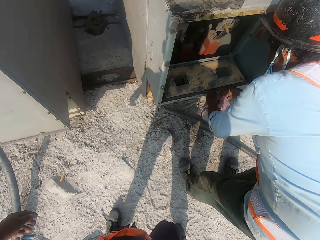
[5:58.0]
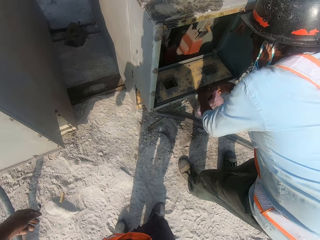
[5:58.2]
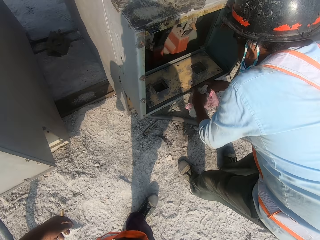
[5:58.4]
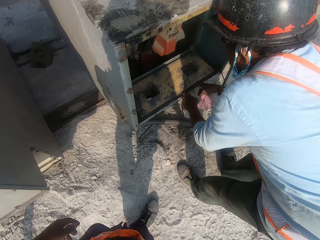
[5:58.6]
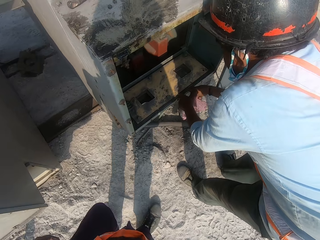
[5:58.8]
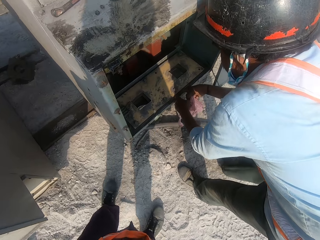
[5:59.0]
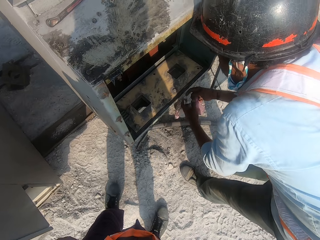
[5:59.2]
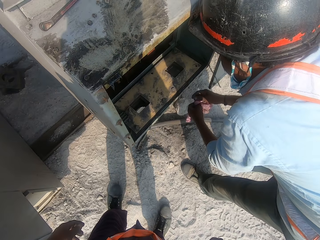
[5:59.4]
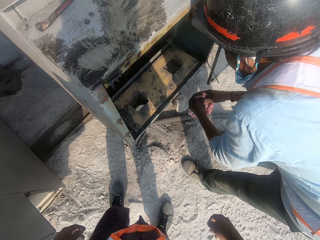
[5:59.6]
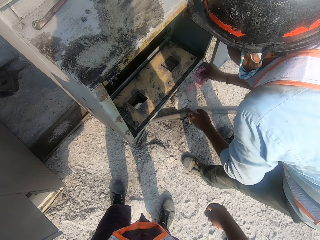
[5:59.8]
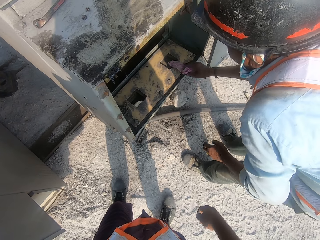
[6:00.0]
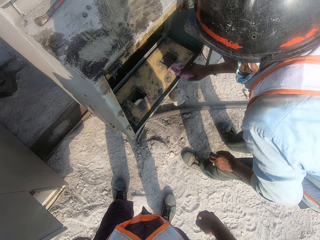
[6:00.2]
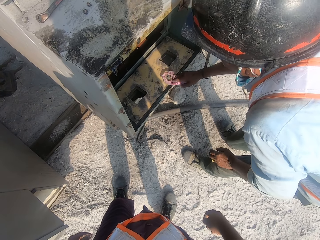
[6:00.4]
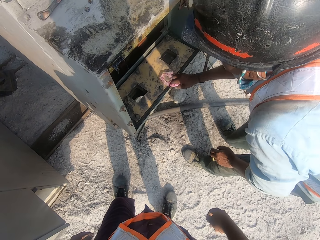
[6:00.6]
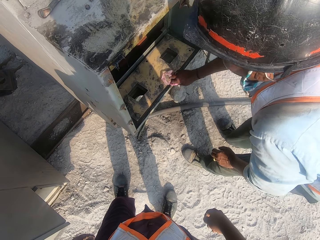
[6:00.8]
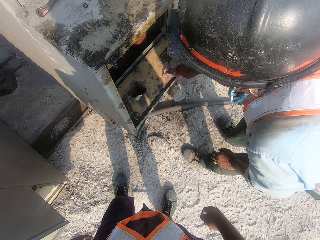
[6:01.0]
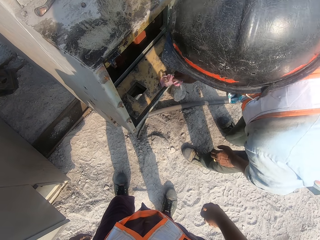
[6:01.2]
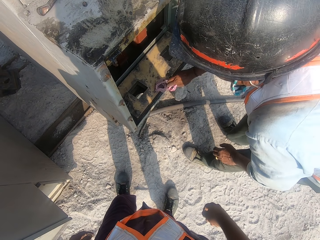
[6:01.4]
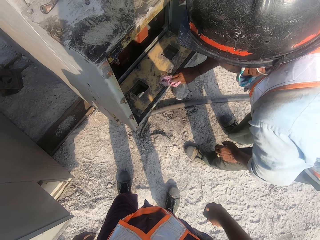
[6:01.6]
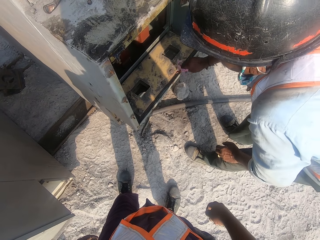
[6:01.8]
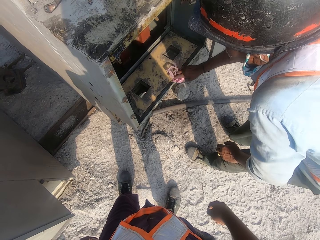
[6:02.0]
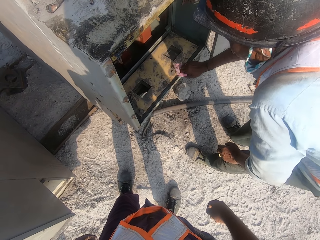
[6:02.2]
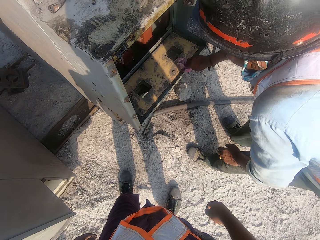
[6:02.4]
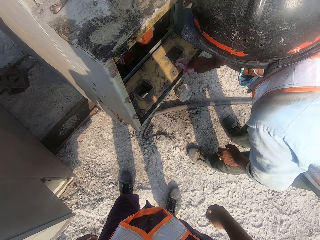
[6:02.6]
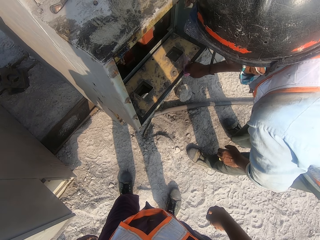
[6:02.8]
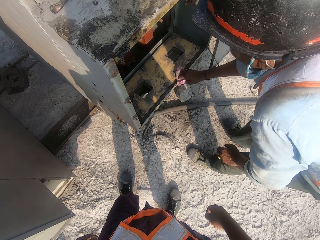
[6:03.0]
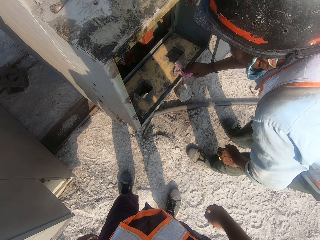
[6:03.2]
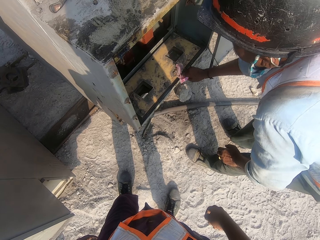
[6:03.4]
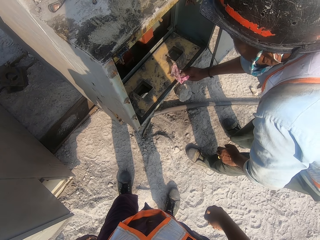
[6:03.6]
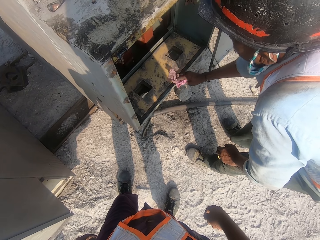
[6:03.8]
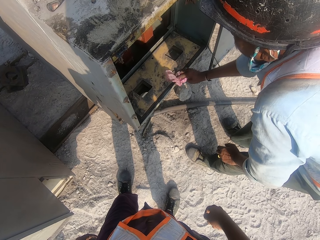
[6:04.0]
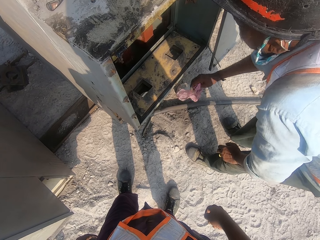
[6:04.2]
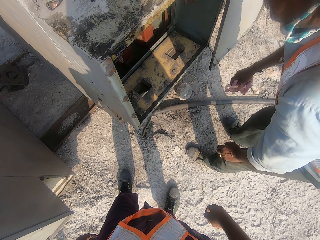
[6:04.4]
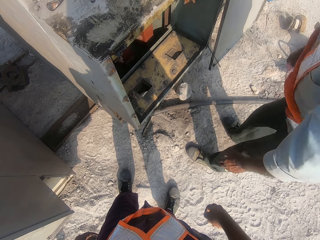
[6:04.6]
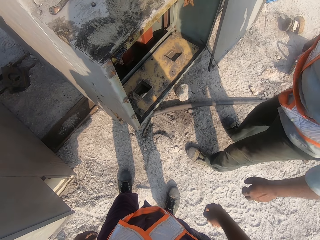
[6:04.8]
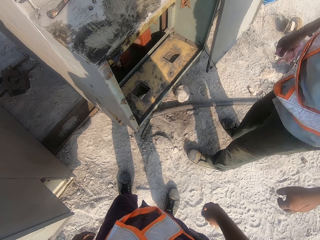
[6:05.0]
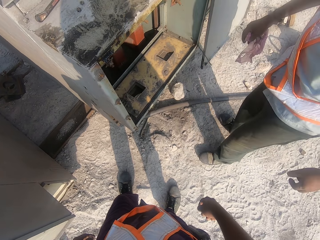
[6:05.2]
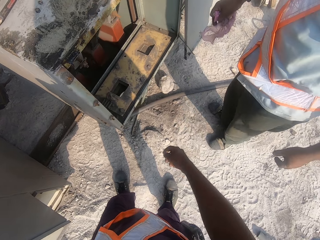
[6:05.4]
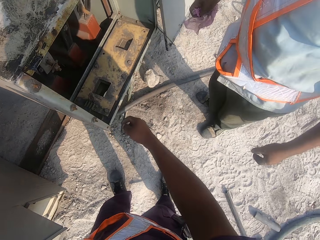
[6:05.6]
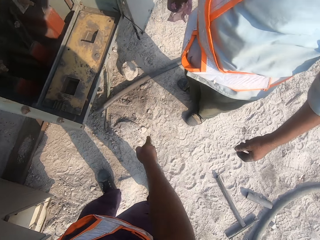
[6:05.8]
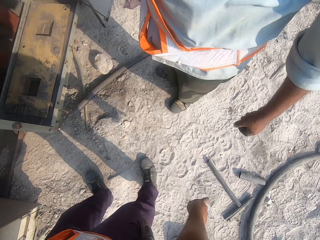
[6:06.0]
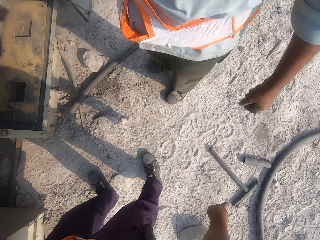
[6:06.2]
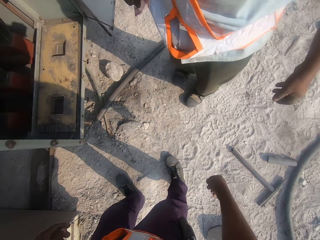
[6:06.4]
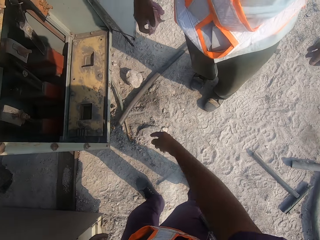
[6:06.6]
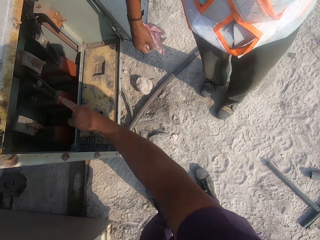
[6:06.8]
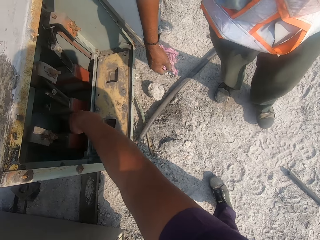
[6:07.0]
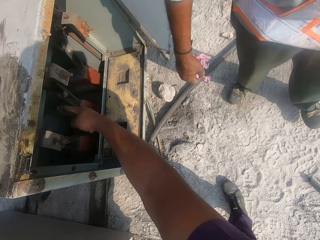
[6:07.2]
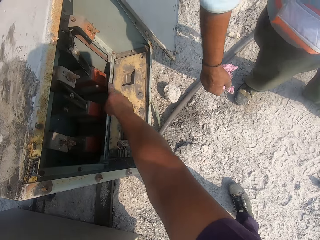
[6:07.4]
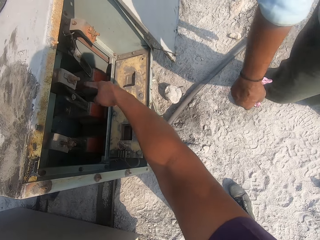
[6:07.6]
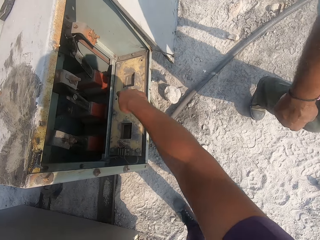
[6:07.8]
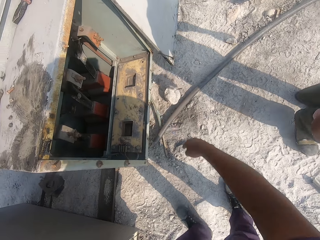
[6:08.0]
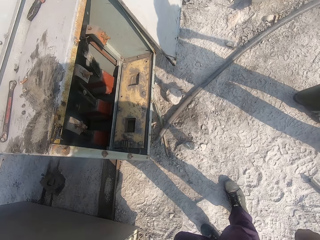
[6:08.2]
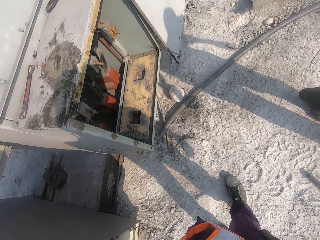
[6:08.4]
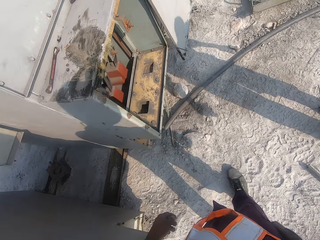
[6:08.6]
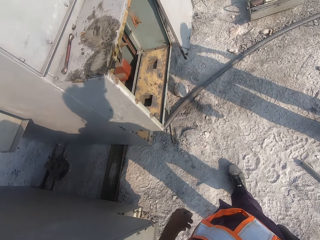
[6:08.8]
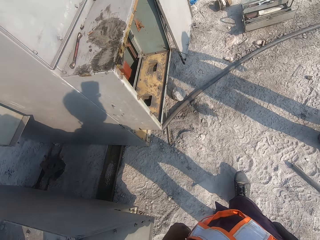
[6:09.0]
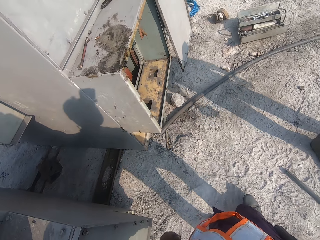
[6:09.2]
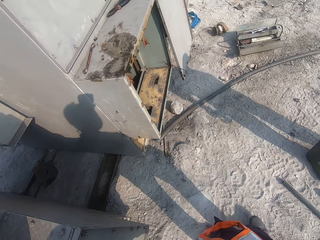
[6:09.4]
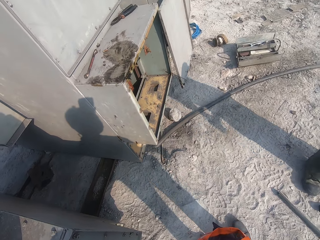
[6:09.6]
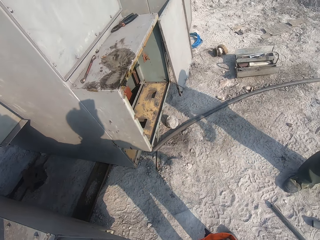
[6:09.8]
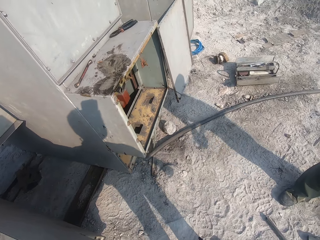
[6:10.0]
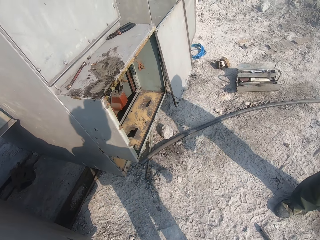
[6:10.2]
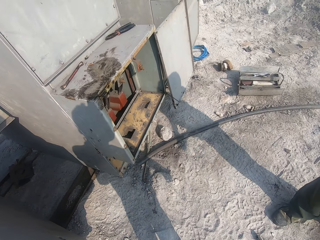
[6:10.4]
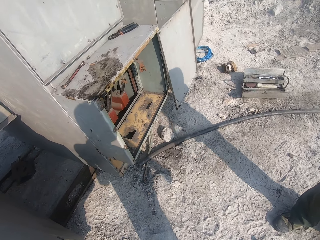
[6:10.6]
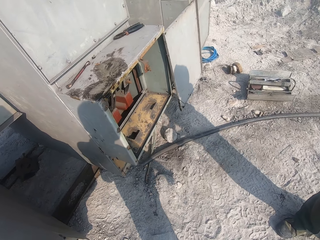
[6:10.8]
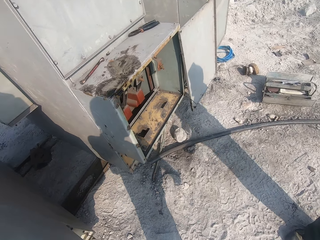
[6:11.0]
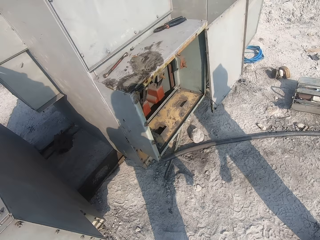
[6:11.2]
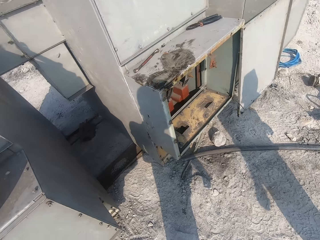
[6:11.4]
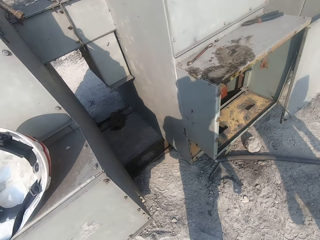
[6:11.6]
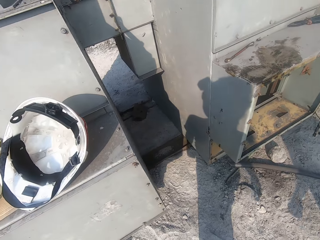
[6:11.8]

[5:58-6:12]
A man cleans inside a machine with a piece of cloth. The camera wearer points inside the machine.

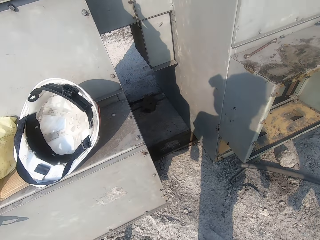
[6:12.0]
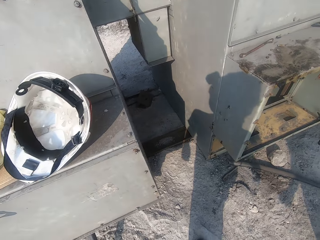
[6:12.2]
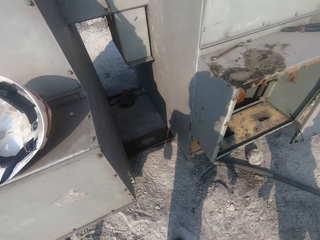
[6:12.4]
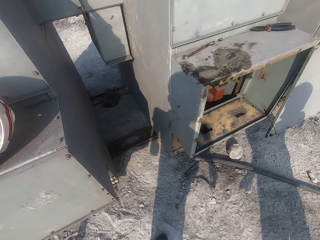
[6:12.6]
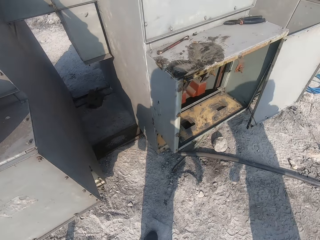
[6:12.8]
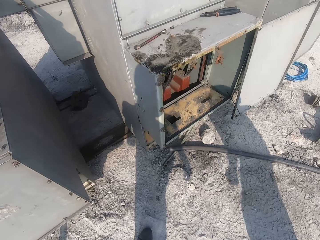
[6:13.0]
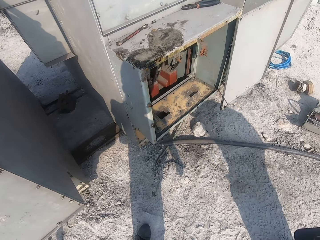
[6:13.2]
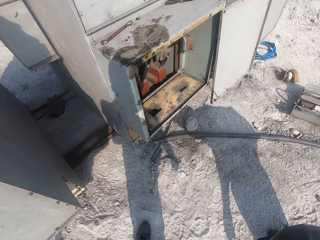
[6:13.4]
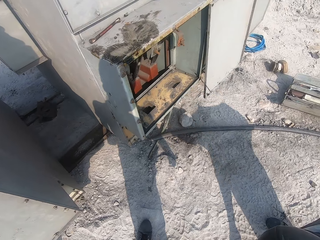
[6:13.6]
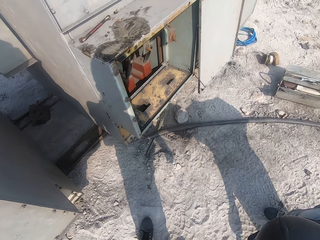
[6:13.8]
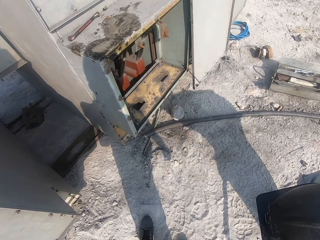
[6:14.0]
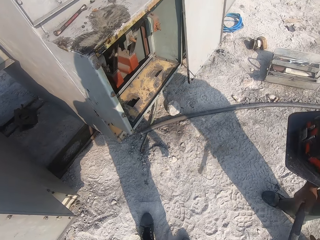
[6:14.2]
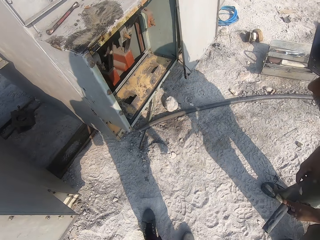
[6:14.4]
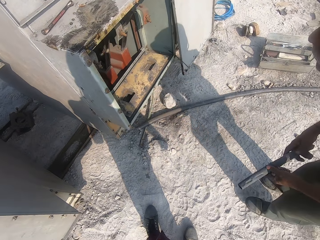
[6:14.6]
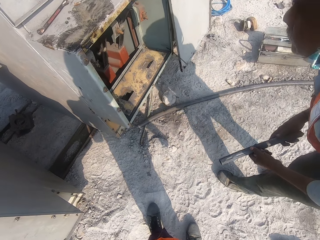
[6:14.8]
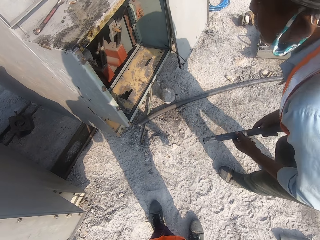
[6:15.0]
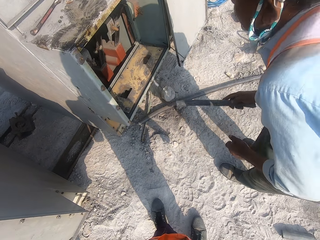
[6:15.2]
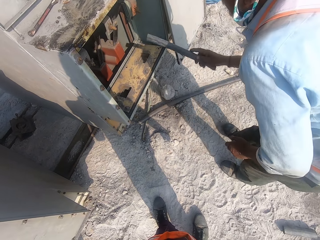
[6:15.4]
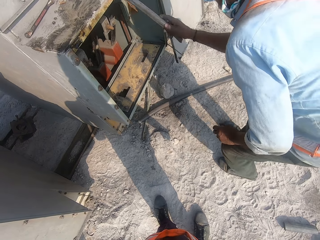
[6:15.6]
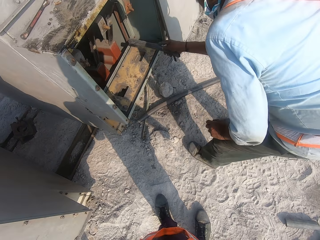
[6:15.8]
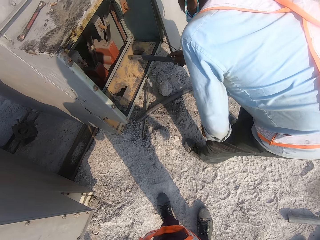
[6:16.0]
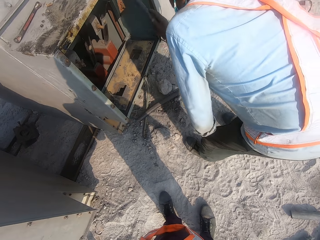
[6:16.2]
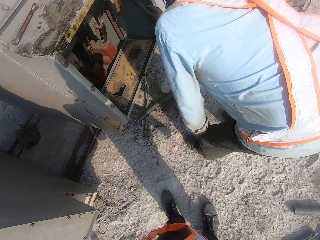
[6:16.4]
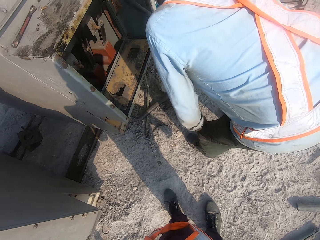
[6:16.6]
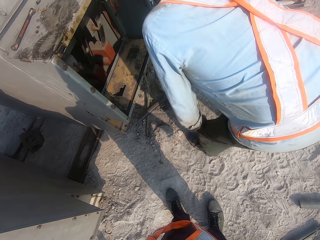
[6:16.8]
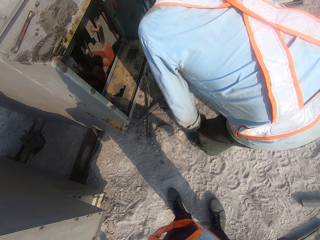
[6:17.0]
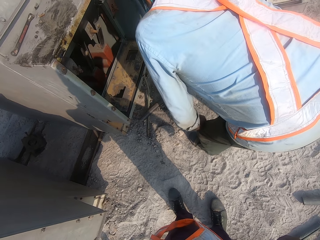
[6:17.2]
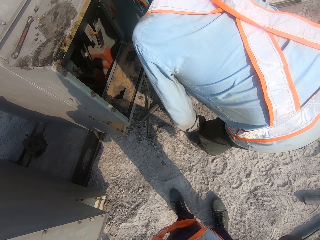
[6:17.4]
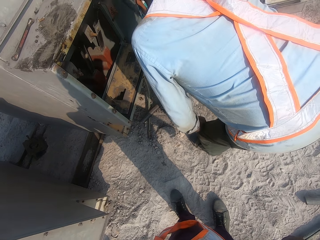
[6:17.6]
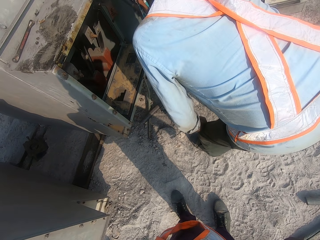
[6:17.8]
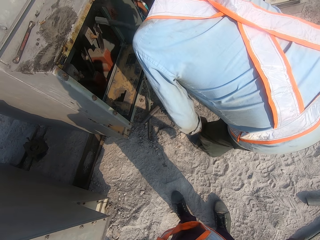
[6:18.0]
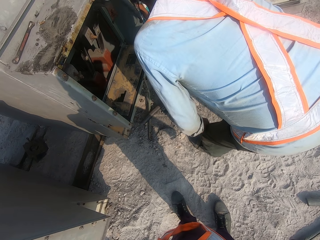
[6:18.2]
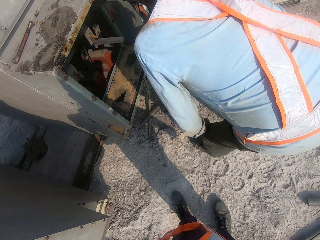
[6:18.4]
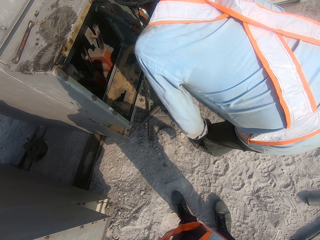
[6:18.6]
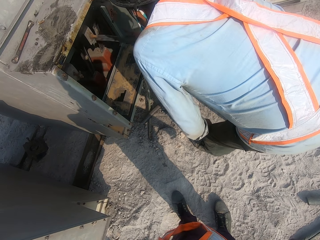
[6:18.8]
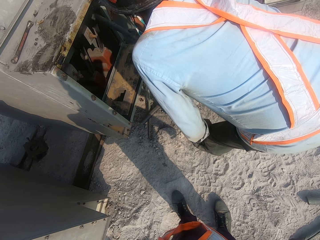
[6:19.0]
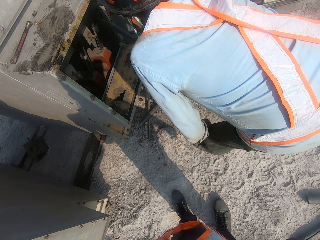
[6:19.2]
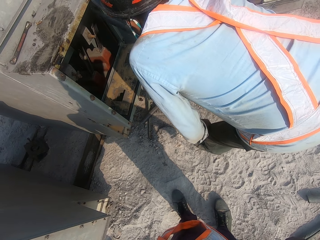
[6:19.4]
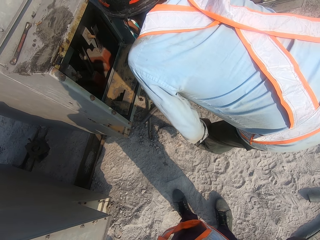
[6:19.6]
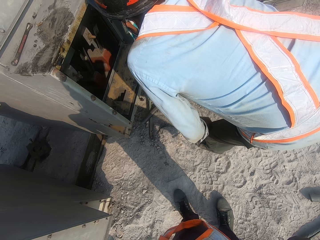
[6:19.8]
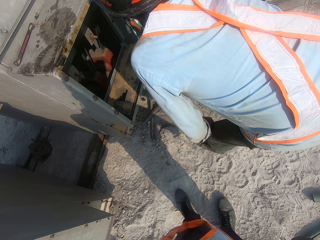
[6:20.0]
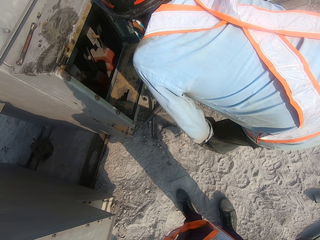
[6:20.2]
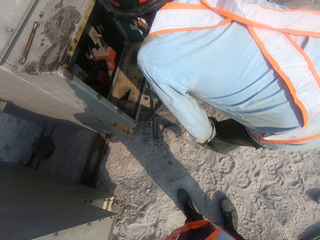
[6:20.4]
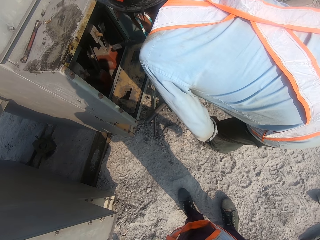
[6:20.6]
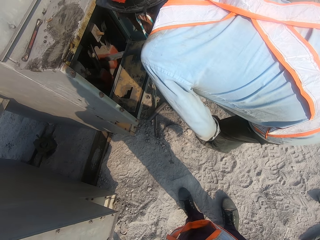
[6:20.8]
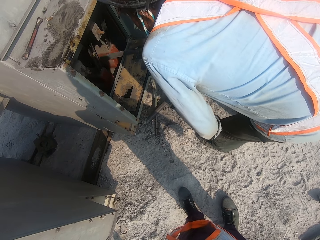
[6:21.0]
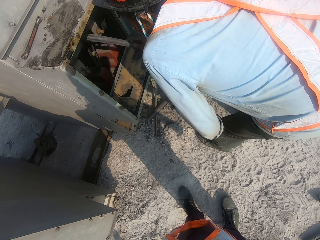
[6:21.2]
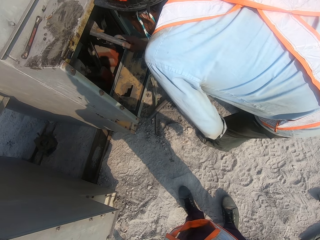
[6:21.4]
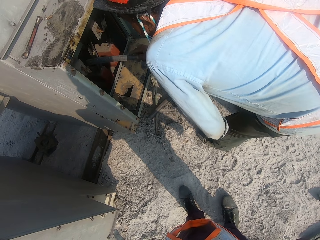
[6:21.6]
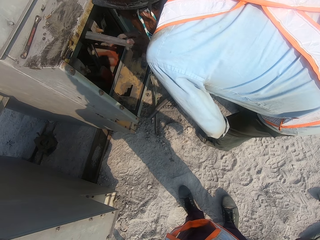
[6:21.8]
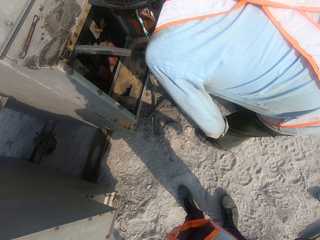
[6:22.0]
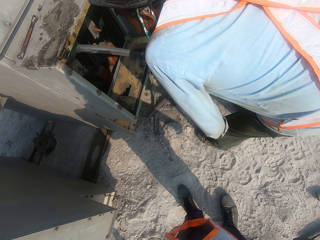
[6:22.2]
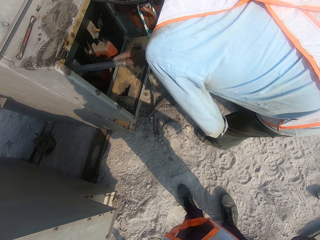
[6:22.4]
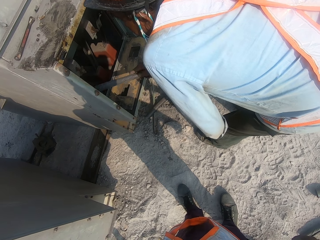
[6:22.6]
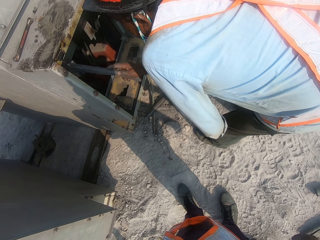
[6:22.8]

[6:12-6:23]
A man picks up a rod on the ground and hits the board with the rod. The camera wearer removes the webs in the machine with a plastic pipe.
